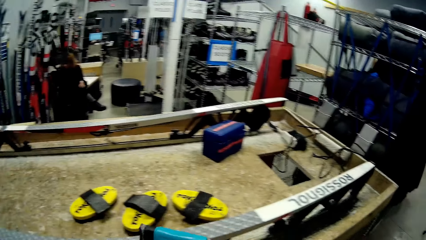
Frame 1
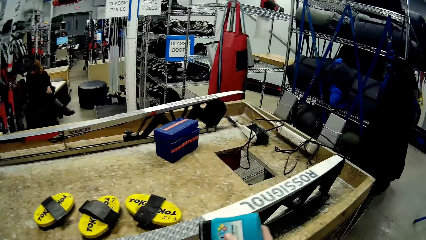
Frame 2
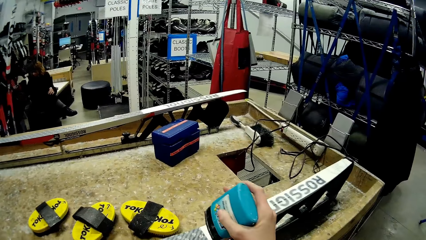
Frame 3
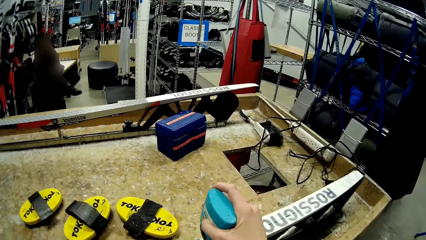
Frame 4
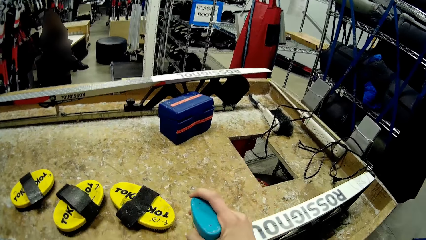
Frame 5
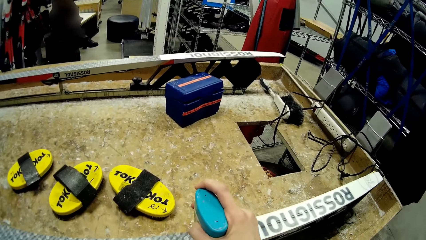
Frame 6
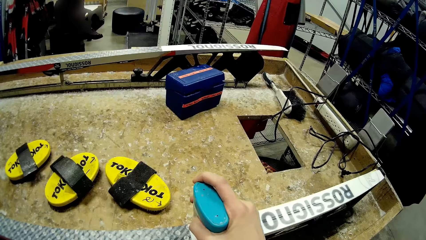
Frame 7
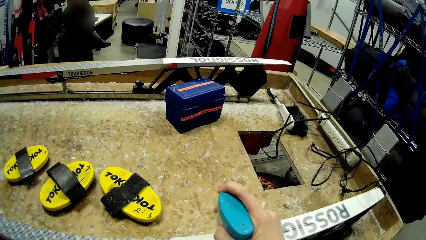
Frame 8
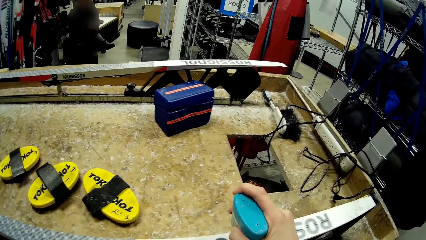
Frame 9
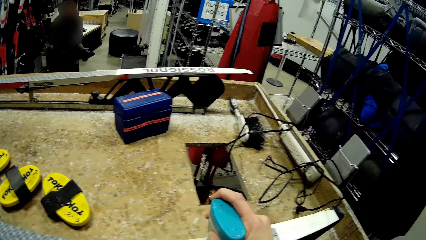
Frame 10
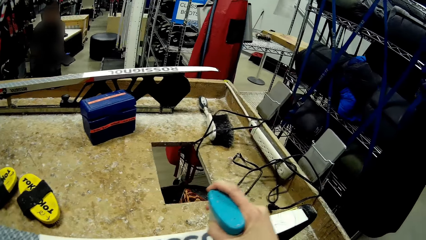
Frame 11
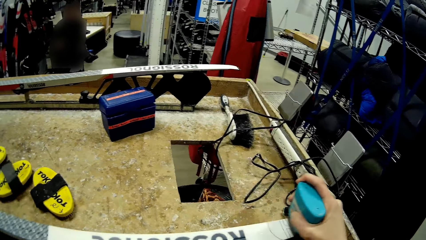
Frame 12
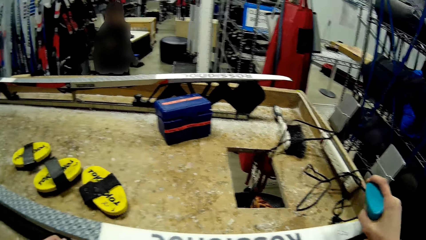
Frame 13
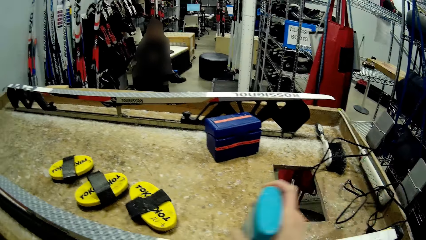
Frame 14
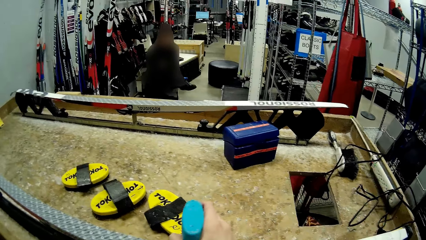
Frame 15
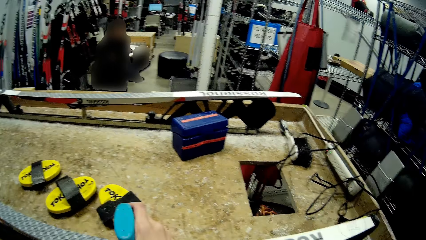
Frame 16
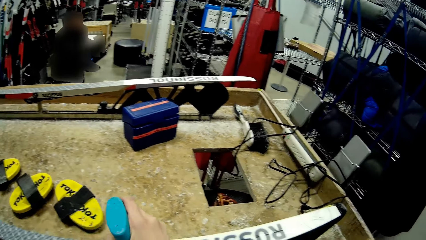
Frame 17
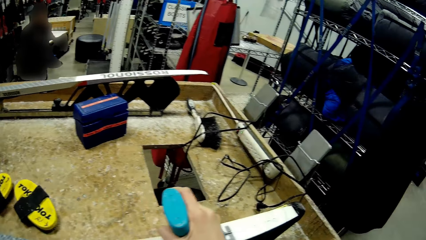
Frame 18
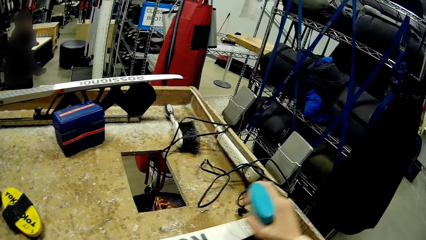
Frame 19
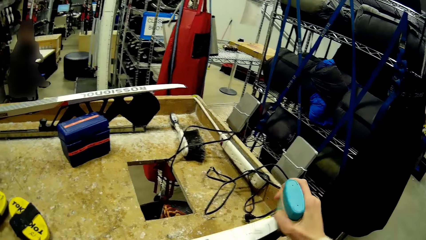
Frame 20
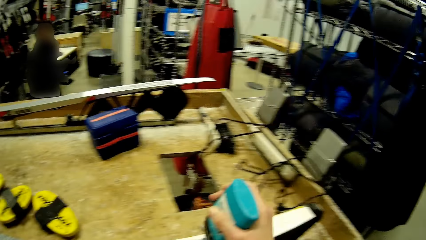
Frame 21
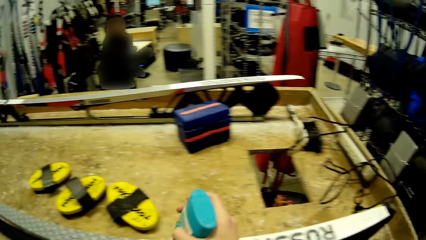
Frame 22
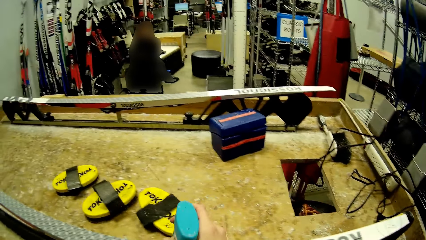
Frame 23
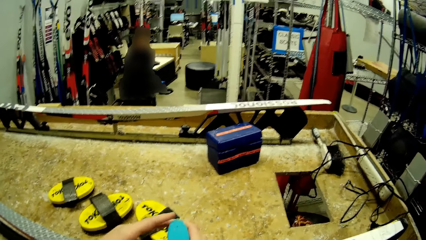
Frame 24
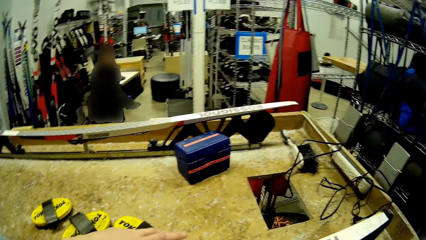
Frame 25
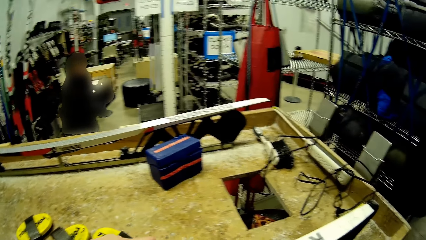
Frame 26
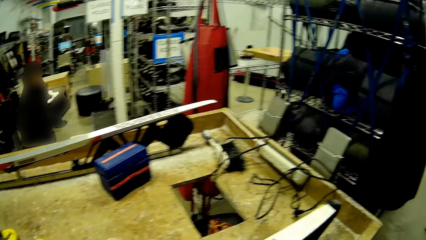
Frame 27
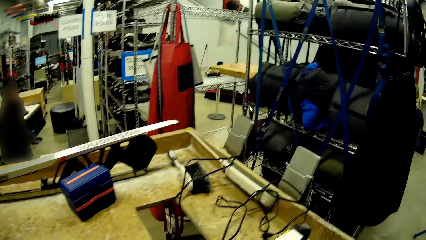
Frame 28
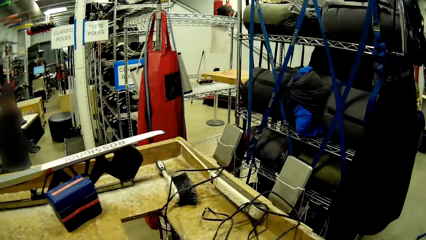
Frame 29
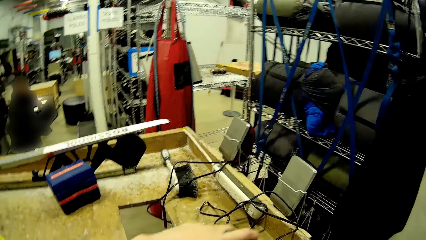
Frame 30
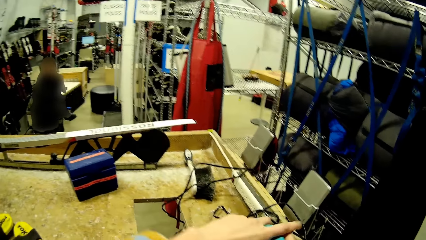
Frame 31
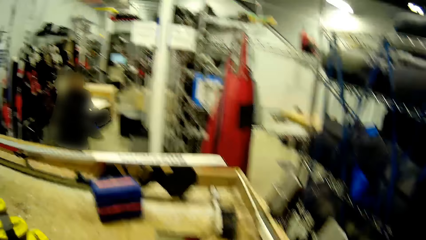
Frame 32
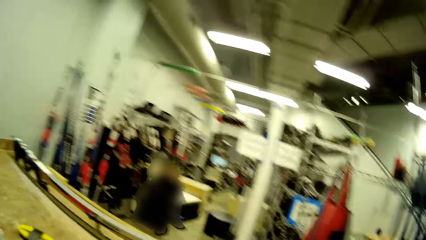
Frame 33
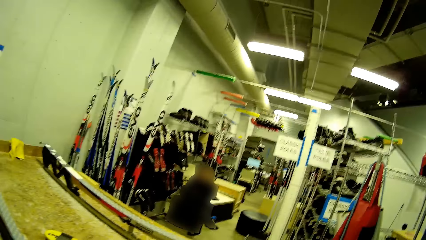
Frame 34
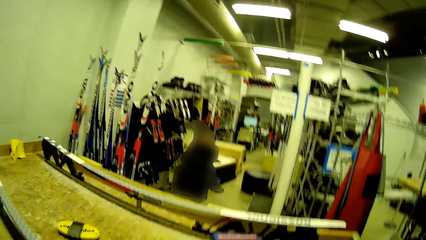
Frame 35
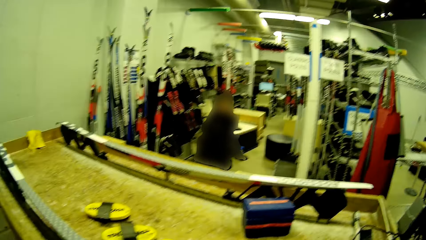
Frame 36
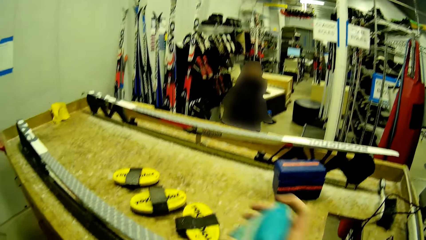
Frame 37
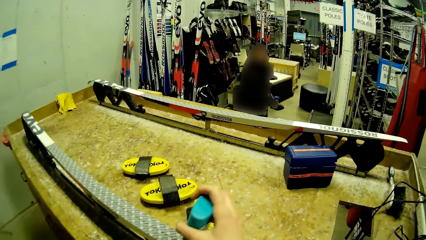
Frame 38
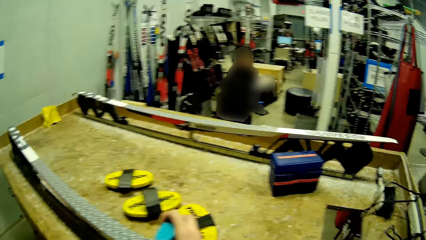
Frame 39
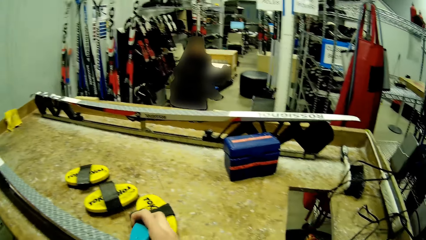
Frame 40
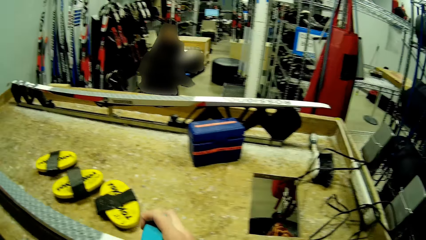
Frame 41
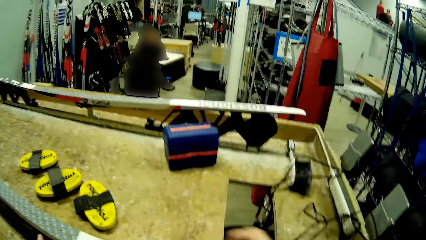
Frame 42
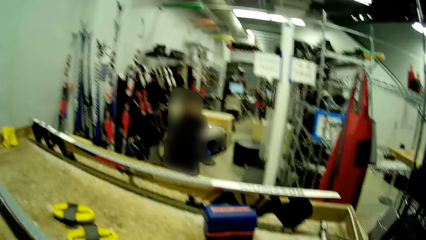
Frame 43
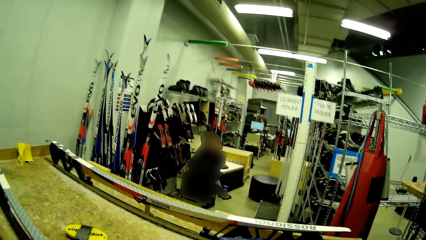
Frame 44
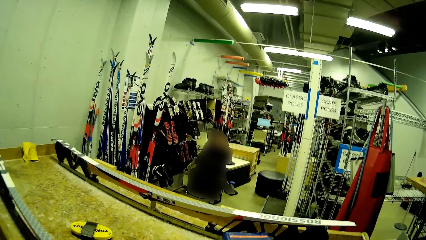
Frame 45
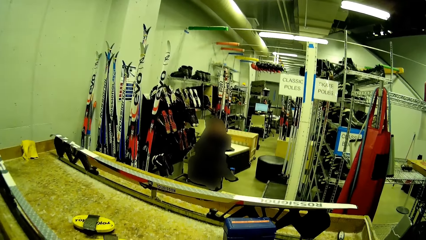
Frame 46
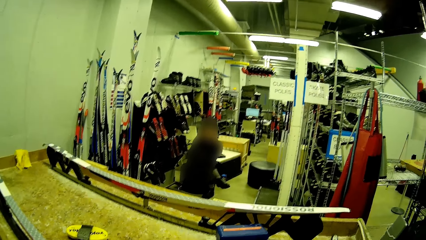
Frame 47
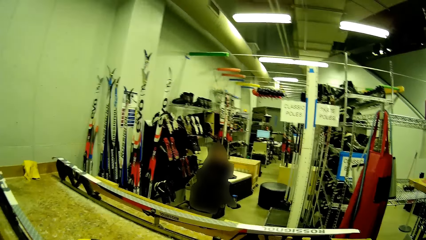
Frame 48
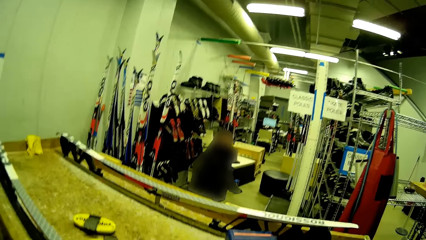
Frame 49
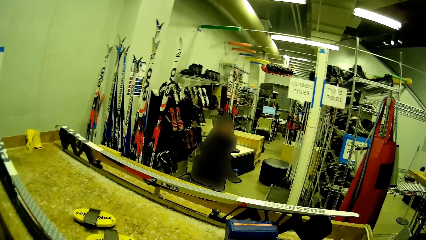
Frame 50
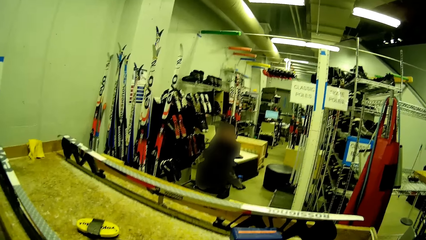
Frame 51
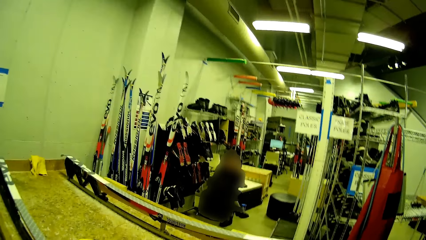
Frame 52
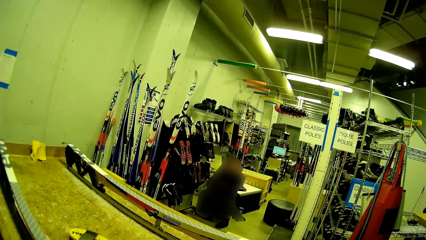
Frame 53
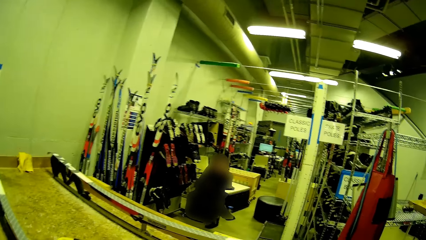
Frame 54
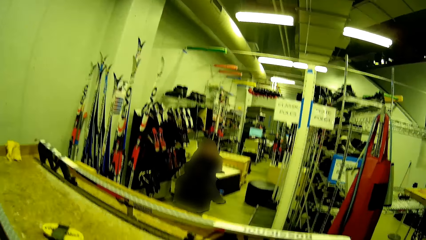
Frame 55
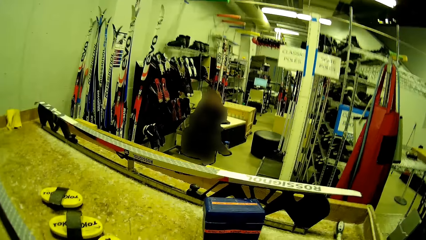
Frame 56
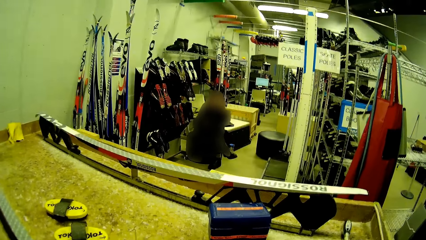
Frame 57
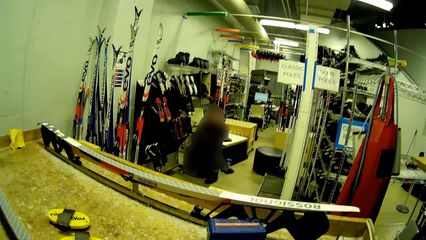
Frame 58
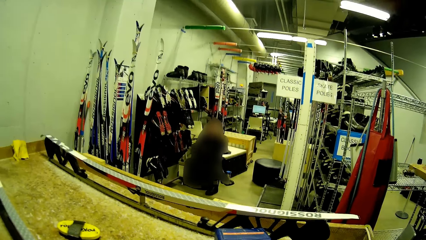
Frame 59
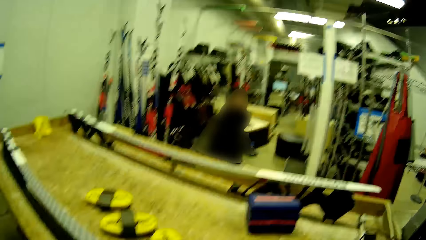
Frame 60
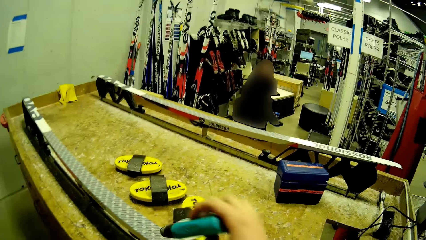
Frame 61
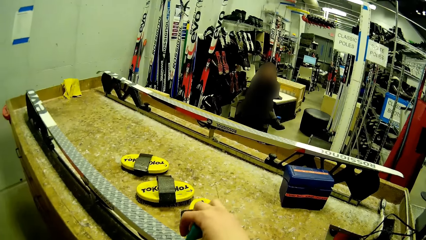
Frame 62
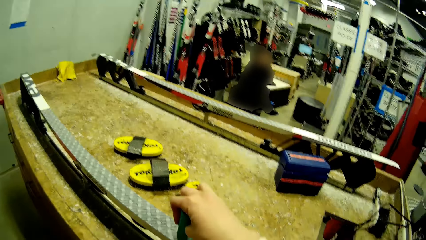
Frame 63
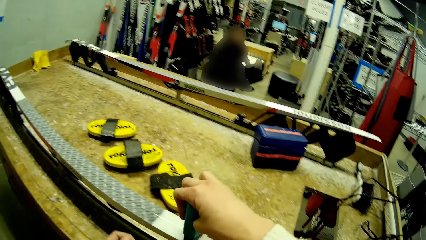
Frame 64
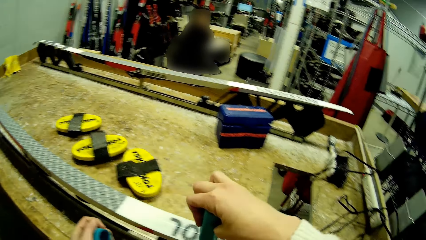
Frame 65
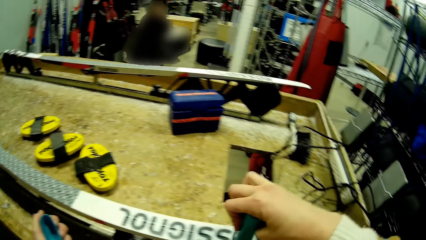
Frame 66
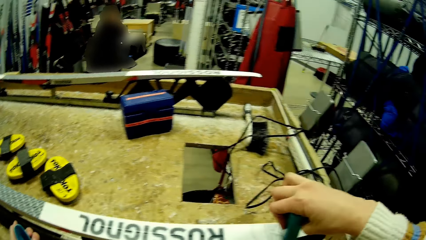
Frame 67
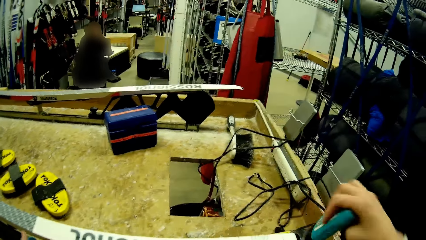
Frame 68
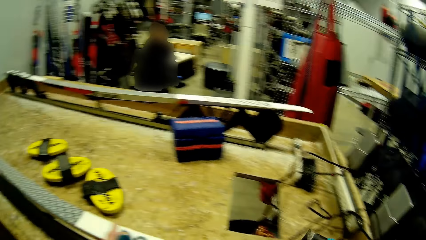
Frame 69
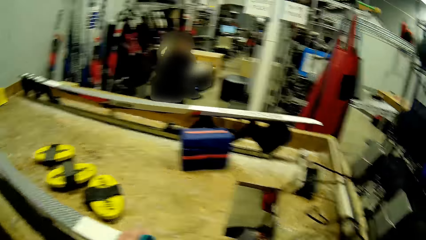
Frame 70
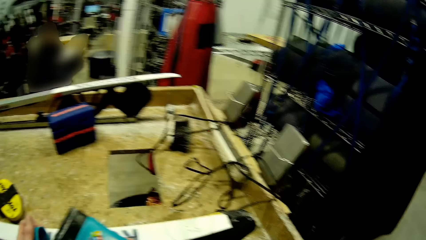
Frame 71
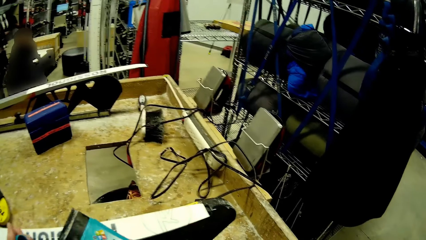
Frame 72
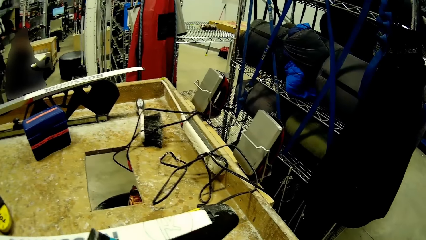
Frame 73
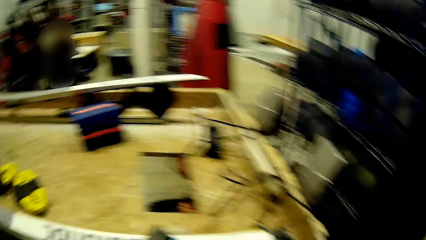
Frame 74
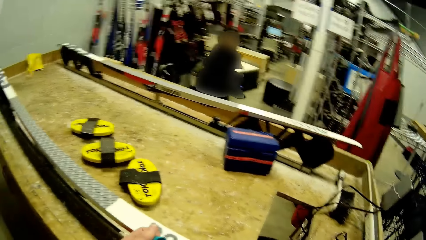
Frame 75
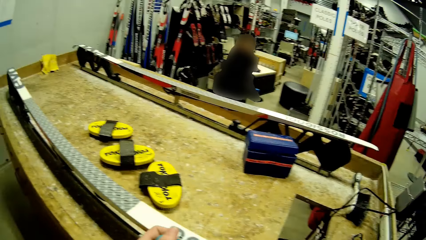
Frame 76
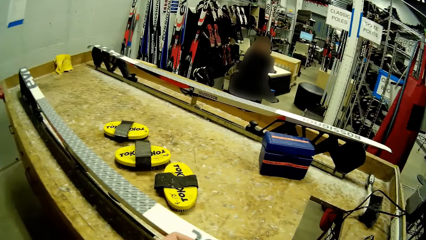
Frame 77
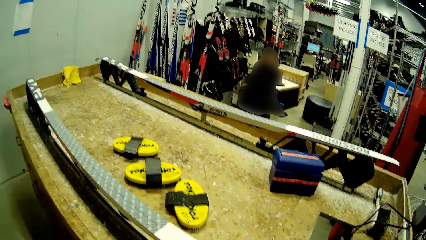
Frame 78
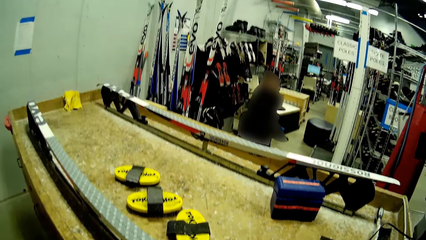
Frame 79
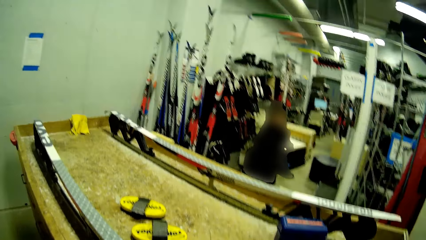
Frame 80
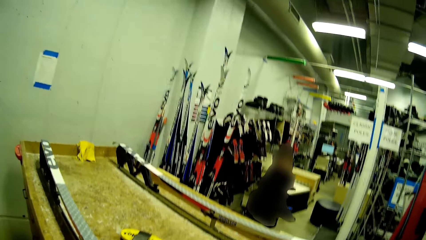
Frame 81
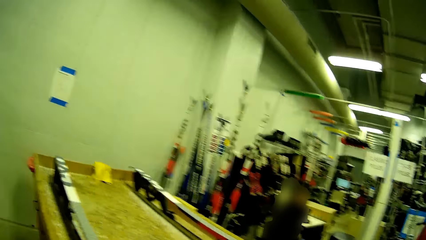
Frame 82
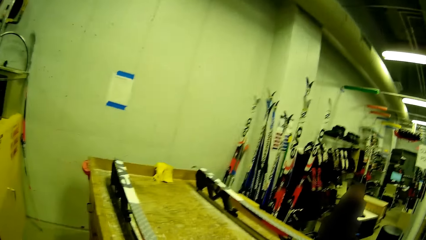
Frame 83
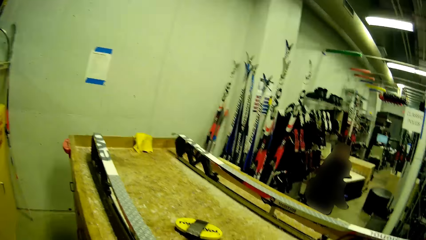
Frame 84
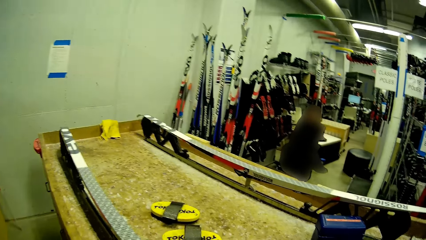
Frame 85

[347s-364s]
The camera wearer rubs the mouth of the plastic container on the ski with her right hand.
